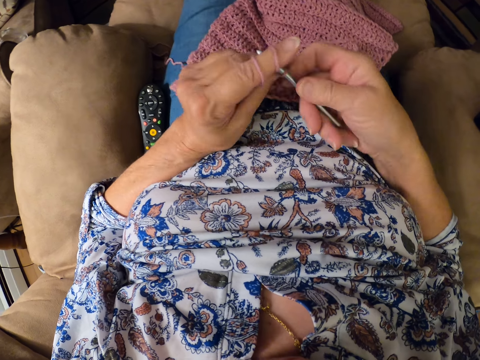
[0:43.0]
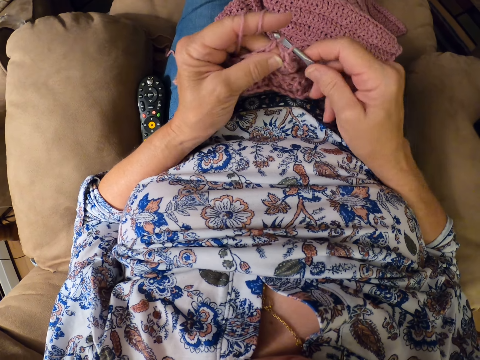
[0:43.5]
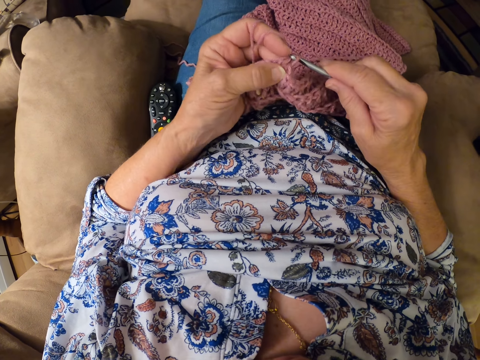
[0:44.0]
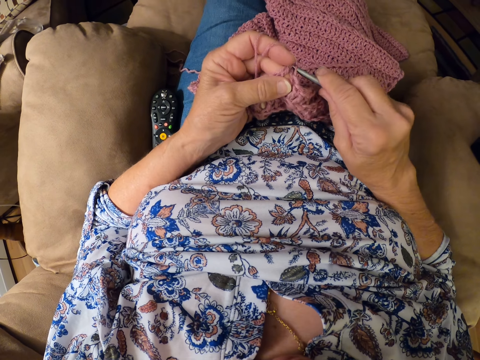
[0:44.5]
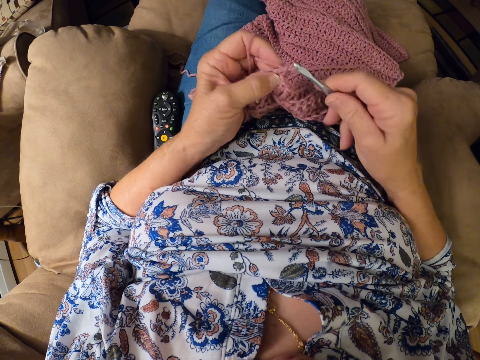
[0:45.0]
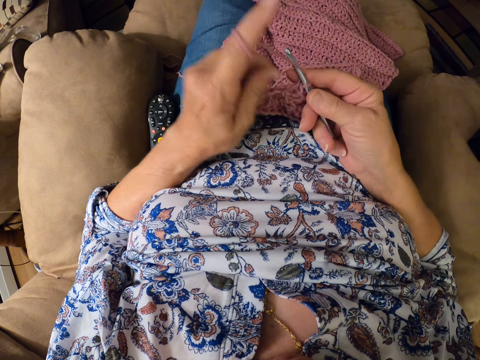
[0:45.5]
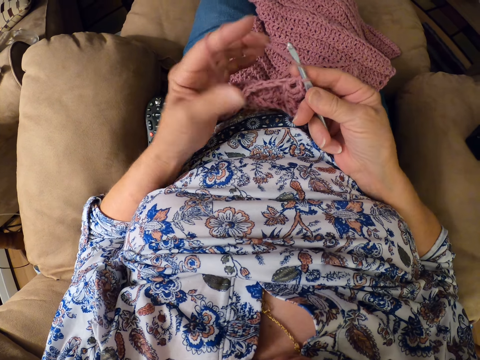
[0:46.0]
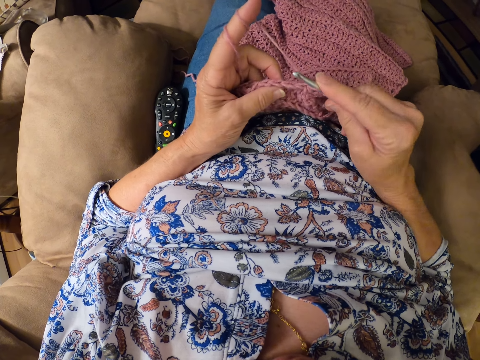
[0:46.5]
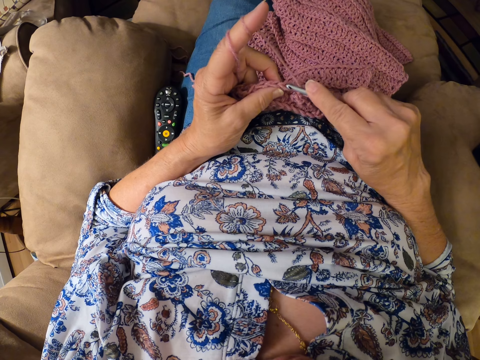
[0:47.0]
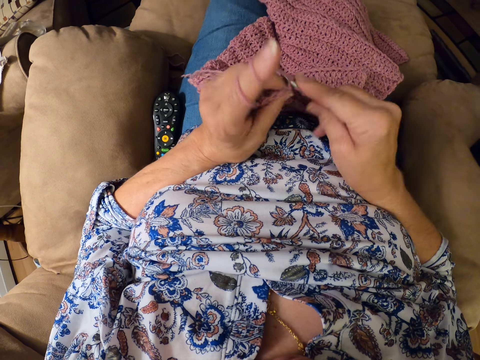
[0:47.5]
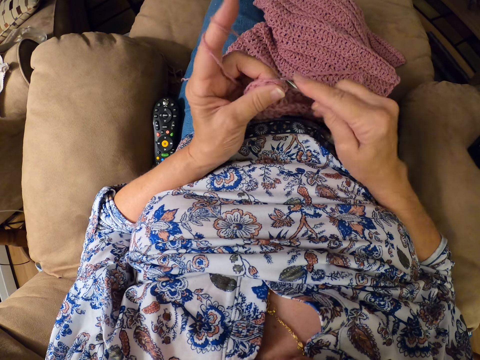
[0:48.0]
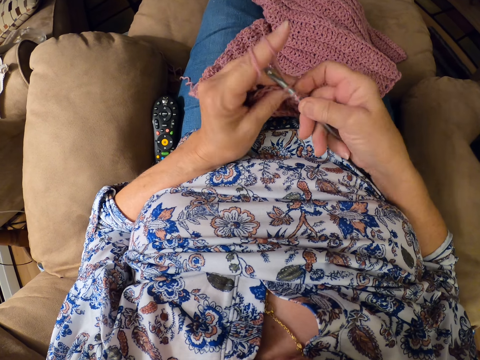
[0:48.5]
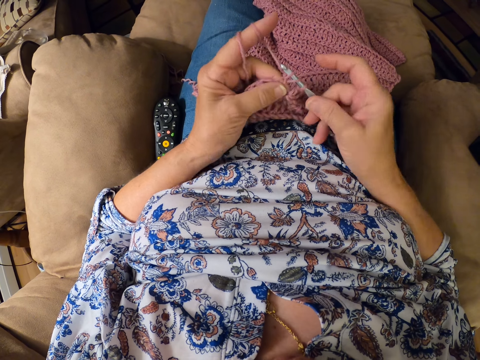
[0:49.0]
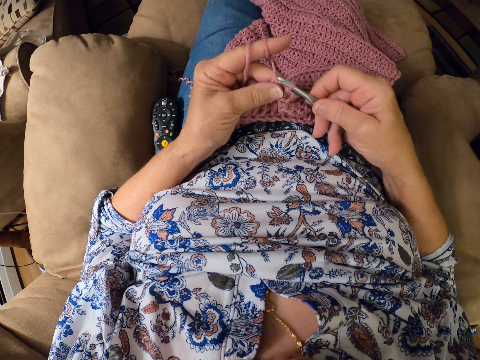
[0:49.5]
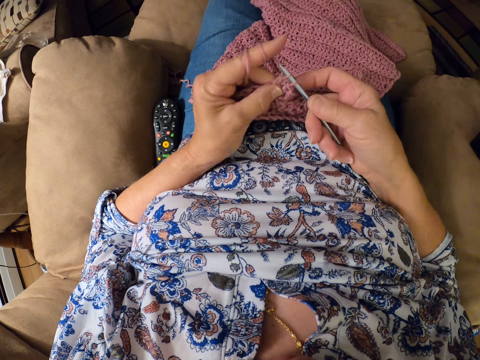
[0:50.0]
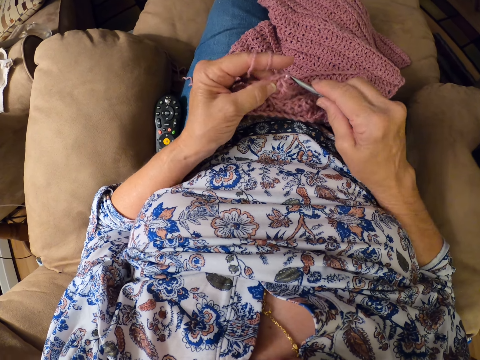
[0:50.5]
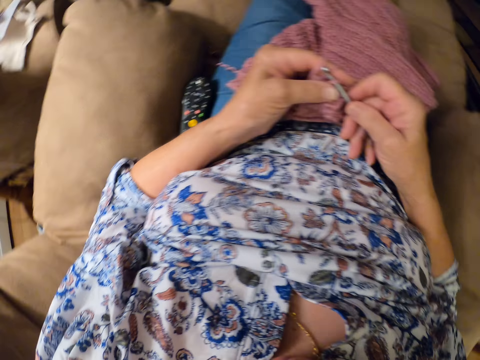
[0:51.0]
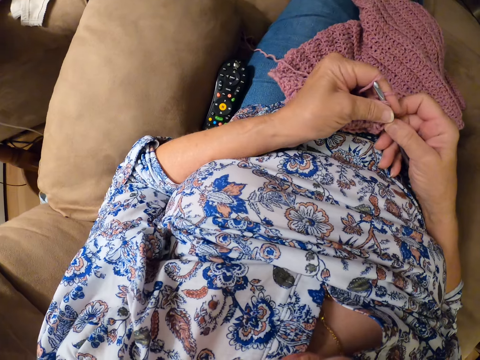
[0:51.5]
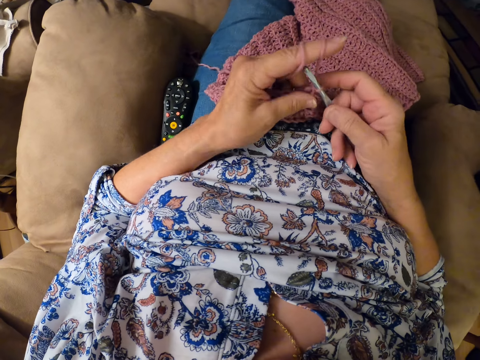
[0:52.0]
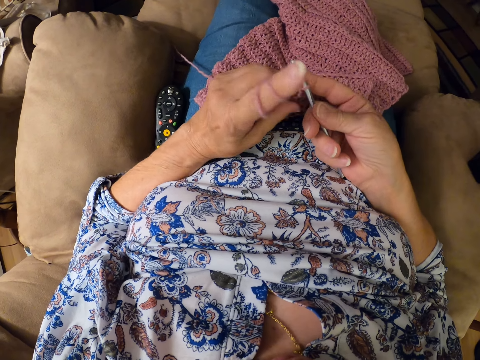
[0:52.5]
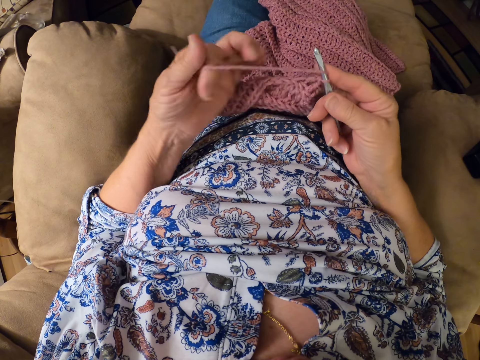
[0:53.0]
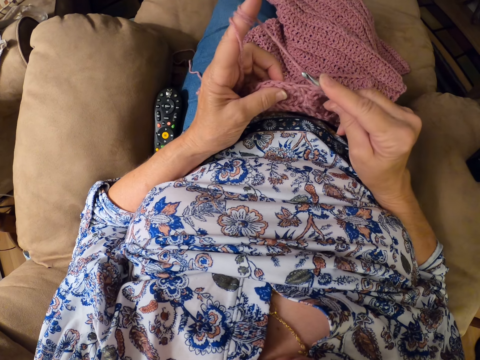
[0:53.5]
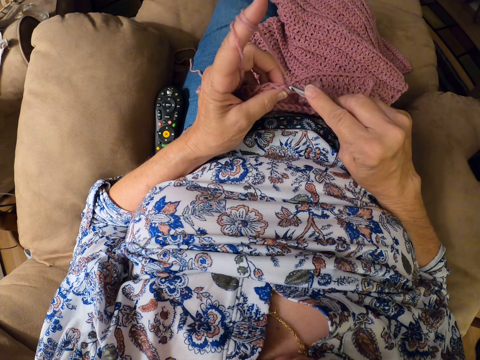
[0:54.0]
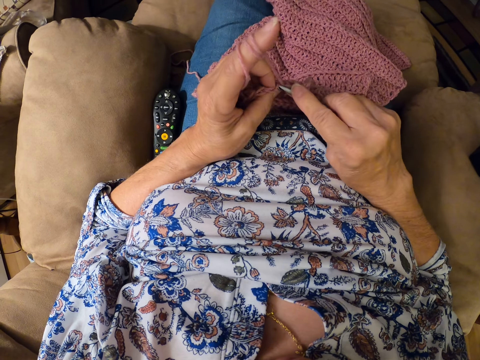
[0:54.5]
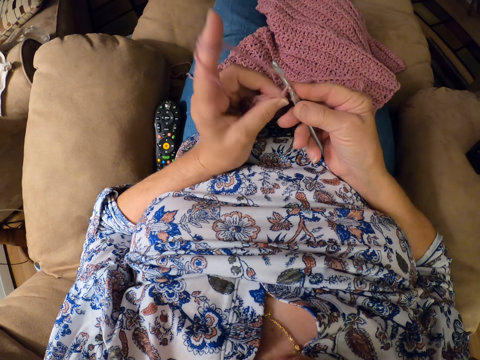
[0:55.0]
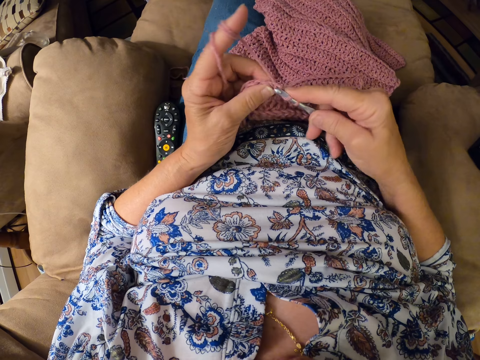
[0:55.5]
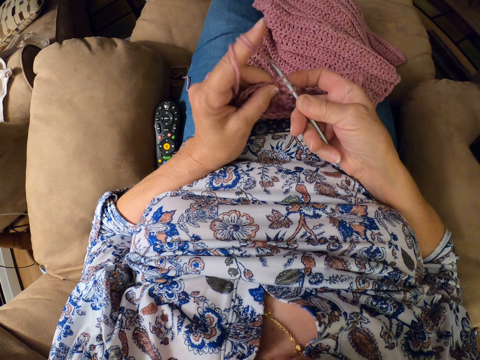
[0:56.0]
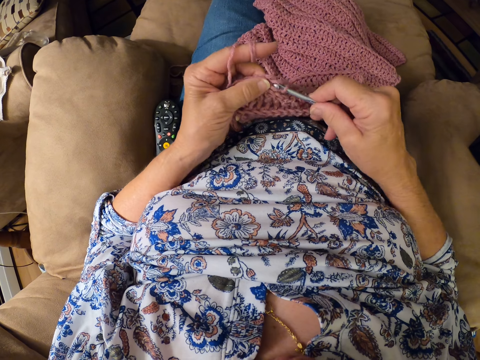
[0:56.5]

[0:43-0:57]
The camera wearer folds the yarn on her finger. She crochets the woolen fabric with a crochet hook. She folds the yarn on her finger. She crochets the woolen fabric with the crochet hook.

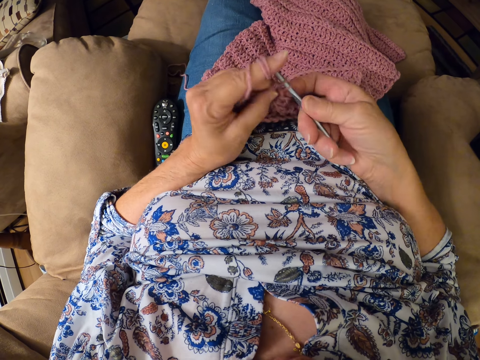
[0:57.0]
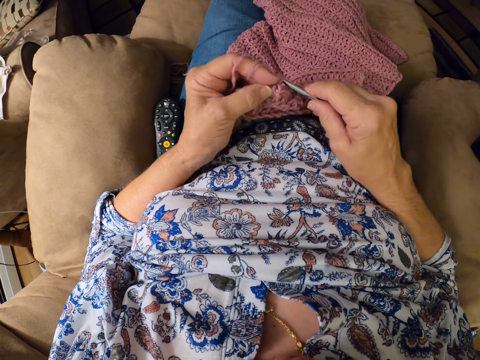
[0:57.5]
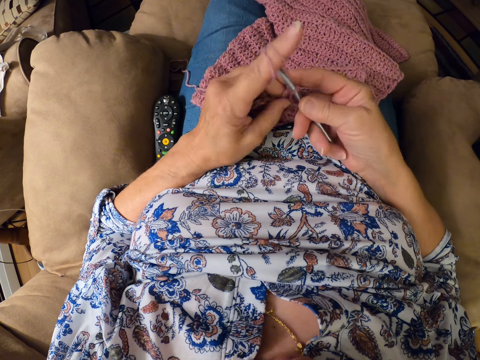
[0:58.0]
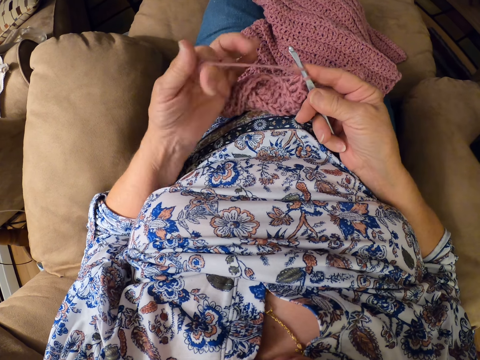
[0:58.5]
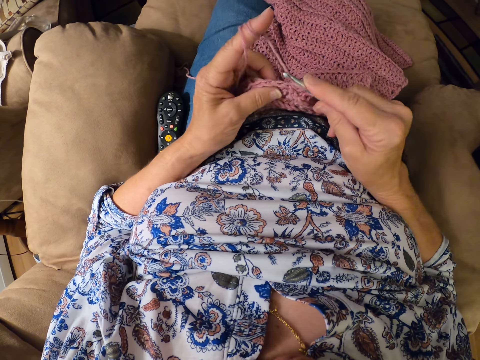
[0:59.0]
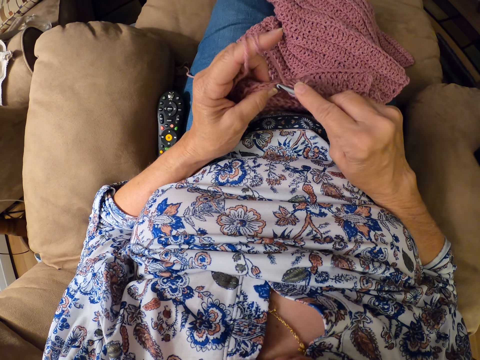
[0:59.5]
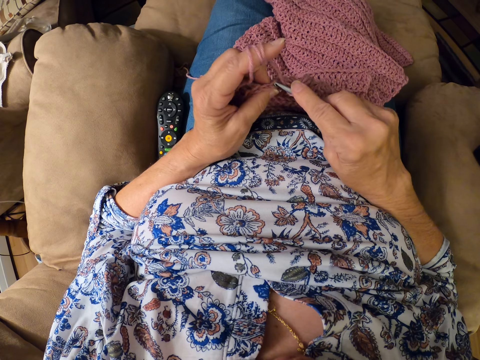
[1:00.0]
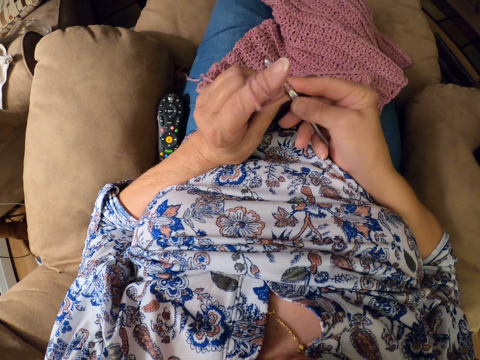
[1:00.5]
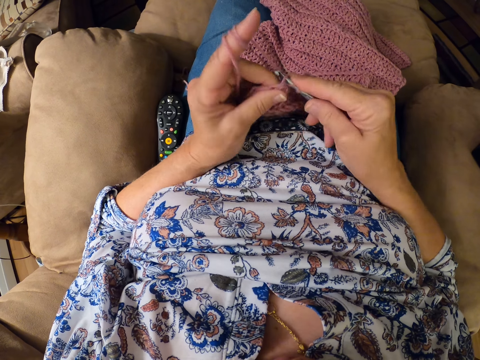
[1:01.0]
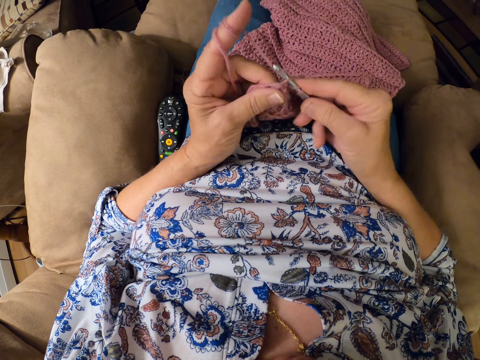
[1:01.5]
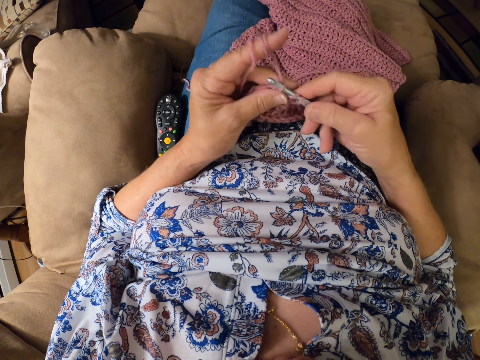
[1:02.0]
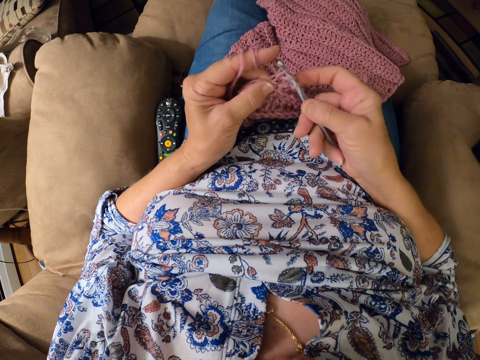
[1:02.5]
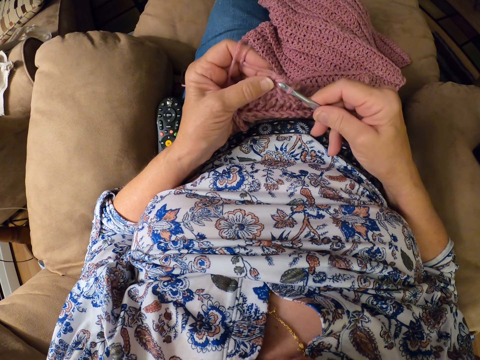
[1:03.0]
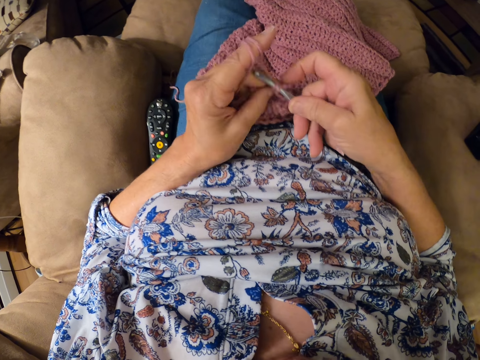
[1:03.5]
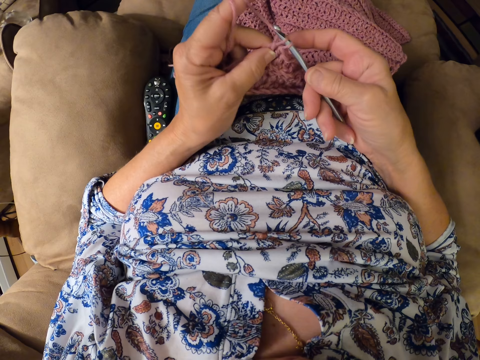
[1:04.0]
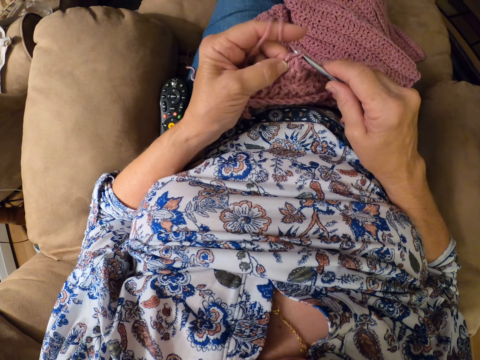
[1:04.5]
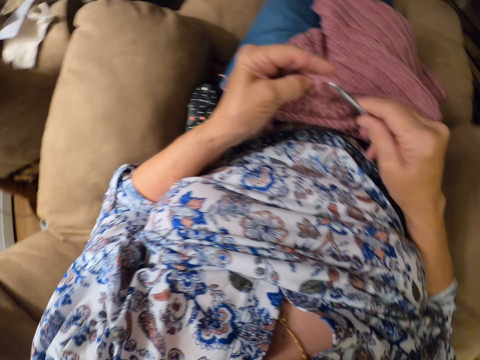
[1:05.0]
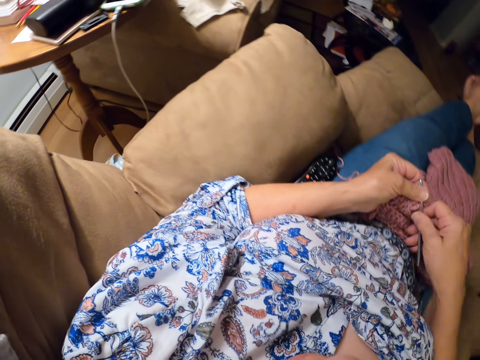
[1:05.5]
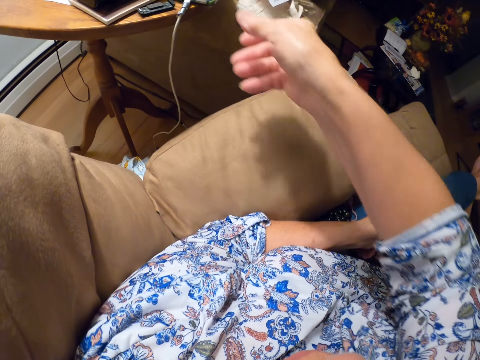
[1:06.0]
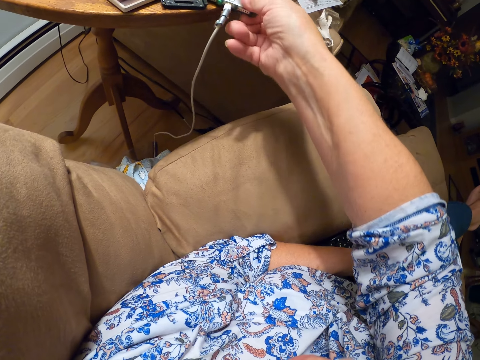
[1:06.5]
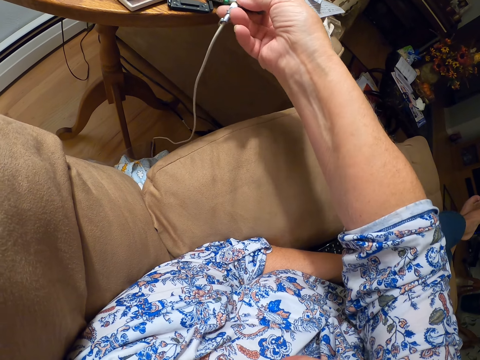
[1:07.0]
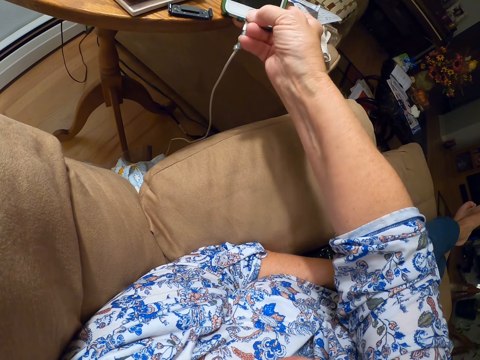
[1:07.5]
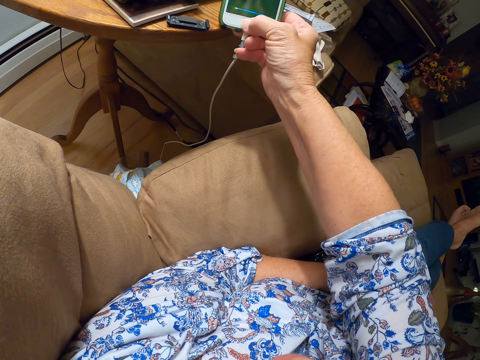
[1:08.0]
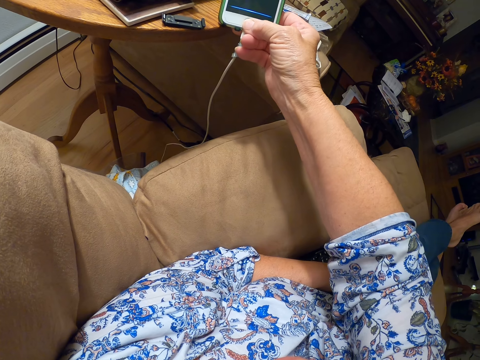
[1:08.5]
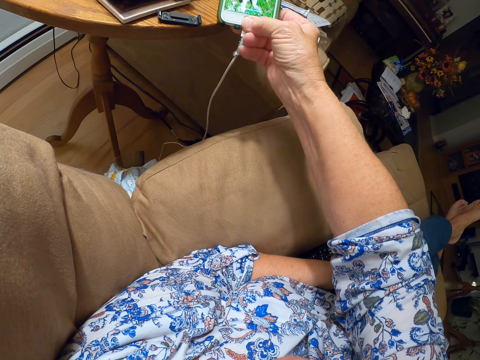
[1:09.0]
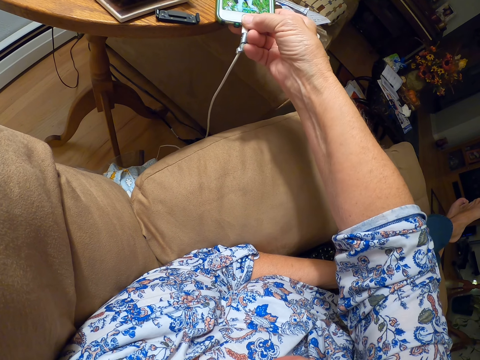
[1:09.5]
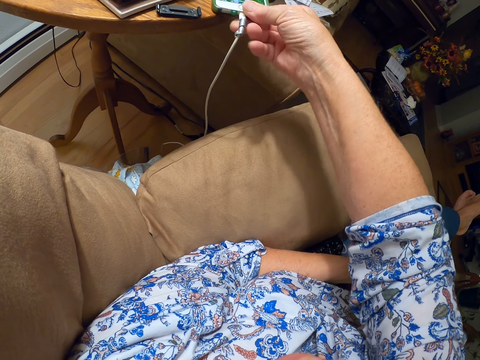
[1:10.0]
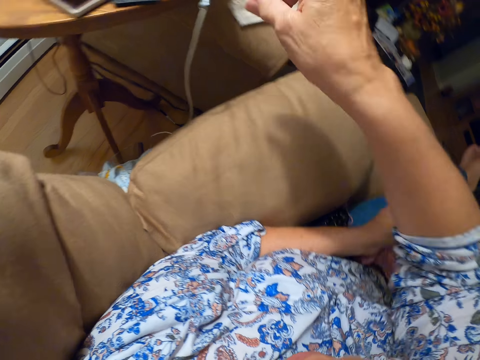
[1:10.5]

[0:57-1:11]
The camera wearer folds the yarn on her finger. She crochets the woolen fabric with a crochet hook. She holds the crochet hook with her left hand. She holds her phone. She fondles with her phone.
